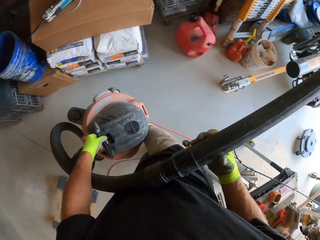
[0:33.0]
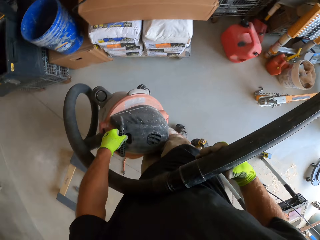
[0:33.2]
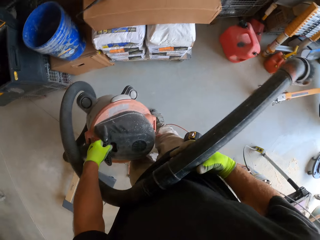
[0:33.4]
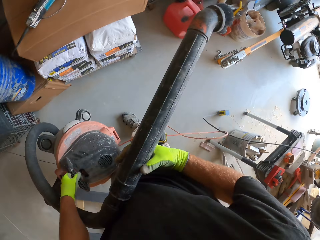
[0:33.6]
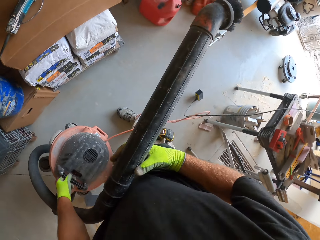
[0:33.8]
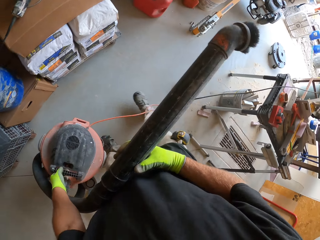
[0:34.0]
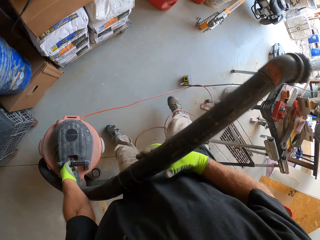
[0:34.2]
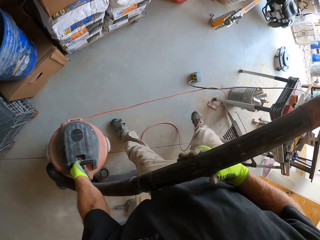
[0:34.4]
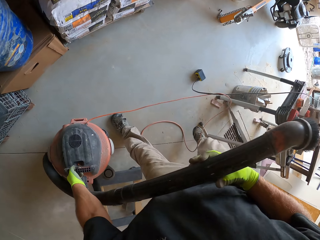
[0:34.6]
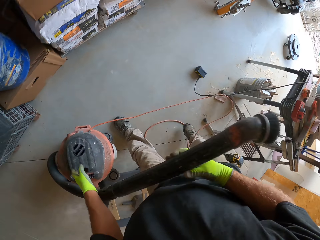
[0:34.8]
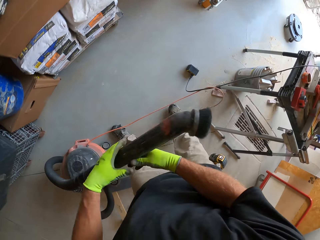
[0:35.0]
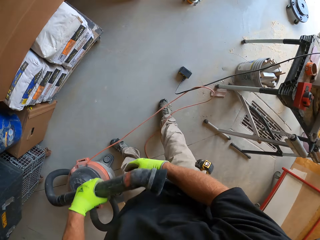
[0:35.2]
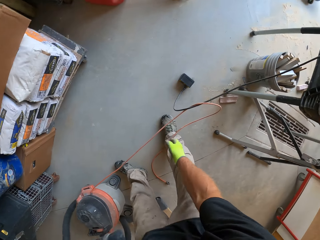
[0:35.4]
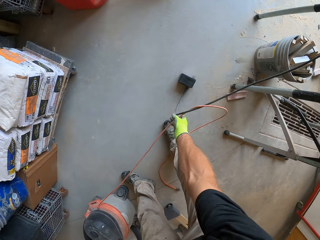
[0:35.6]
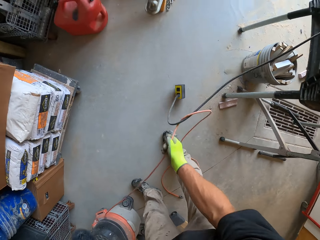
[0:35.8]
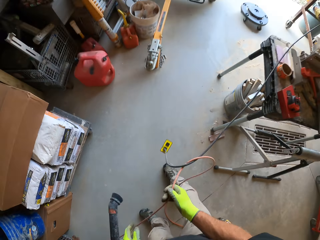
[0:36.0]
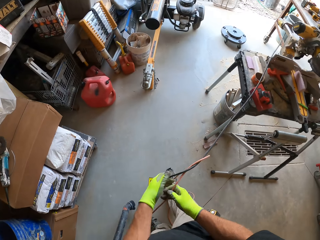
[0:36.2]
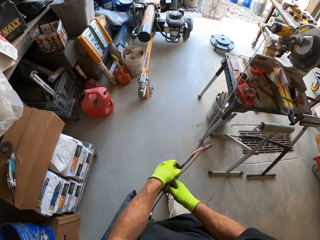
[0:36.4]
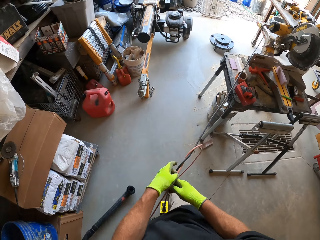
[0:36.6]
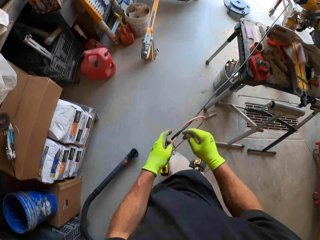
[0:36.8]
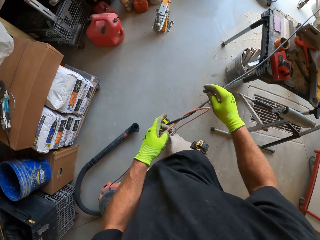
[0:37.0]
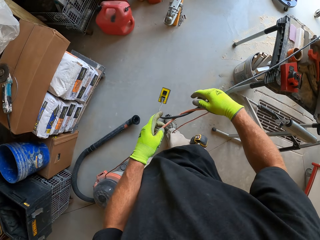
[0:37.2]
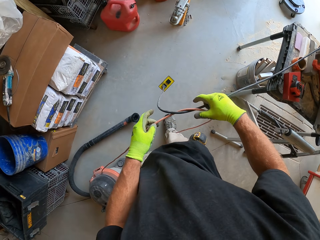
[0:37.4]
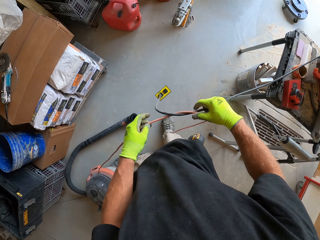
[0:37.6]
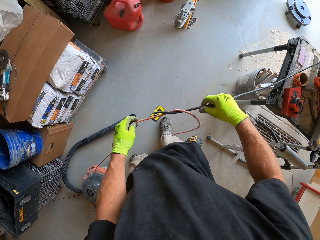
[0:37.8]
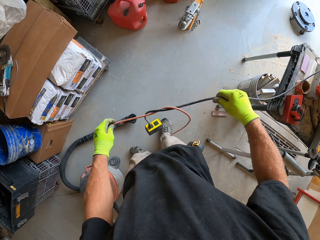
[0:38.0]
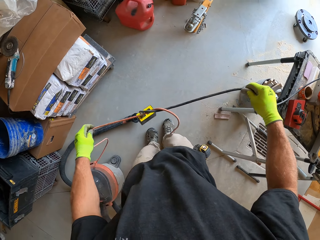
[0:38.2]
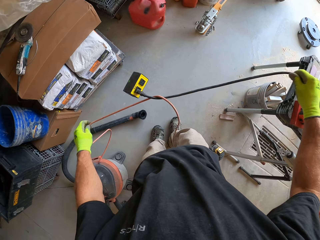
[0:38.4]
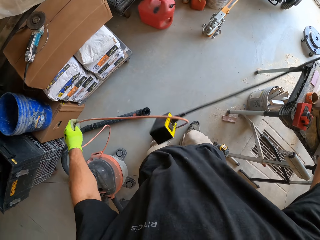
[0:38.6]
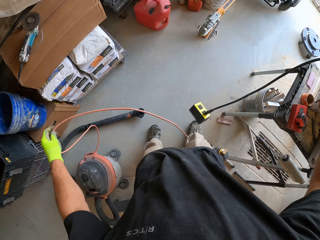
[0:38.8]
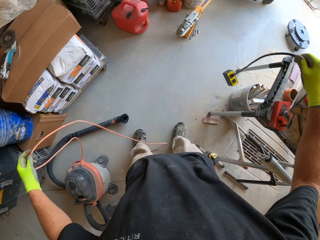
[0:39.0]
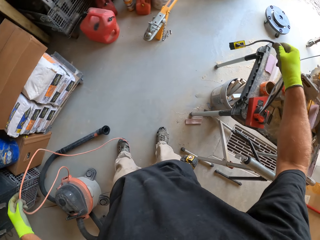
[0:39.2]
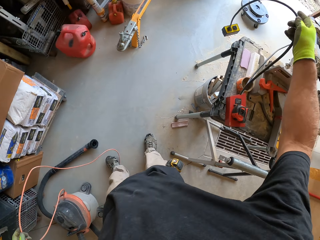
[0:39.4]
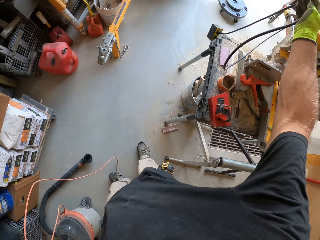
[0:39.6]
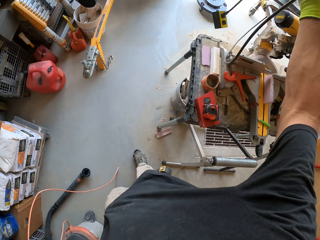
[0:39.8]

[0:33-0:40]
The camera wearer places the vacuum cleaner on the floor. They detach the vacuum cable from the extension cable. They collect the power cable.

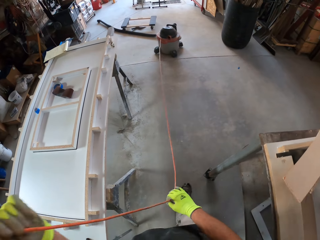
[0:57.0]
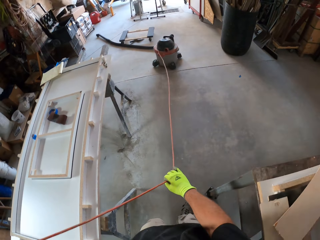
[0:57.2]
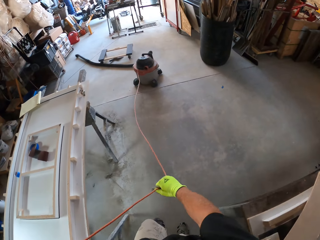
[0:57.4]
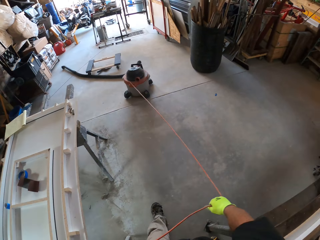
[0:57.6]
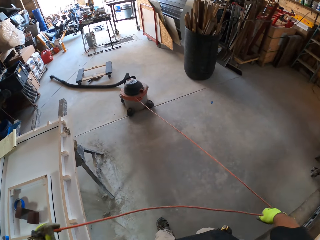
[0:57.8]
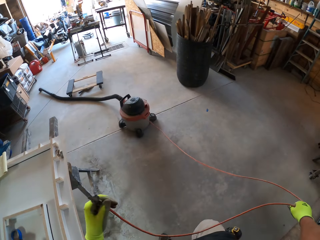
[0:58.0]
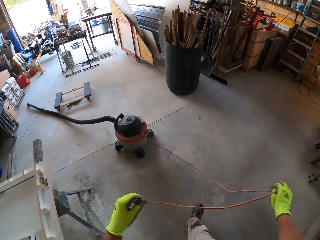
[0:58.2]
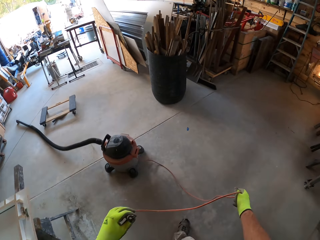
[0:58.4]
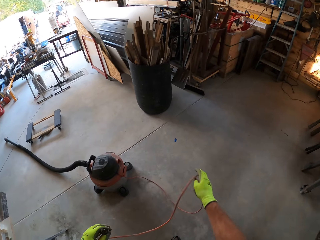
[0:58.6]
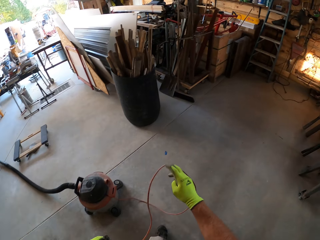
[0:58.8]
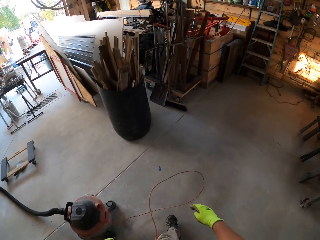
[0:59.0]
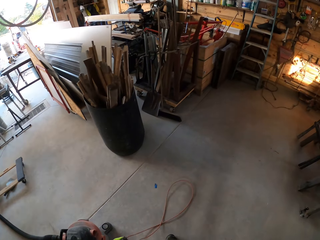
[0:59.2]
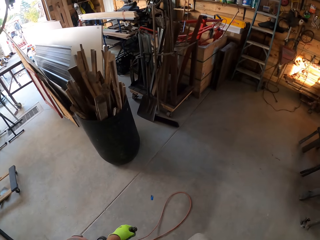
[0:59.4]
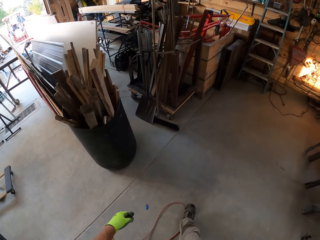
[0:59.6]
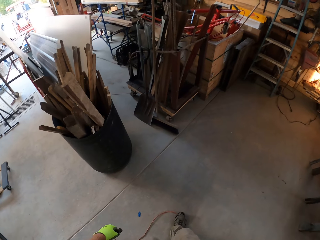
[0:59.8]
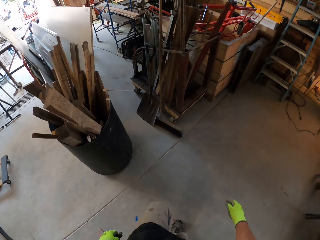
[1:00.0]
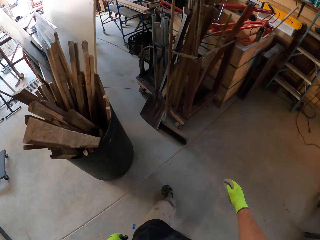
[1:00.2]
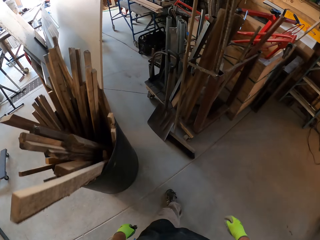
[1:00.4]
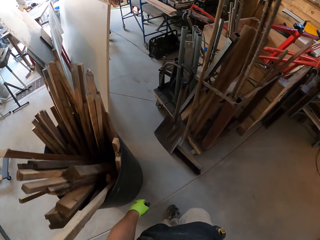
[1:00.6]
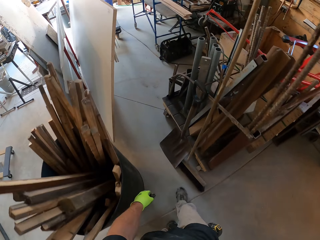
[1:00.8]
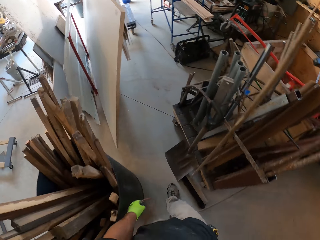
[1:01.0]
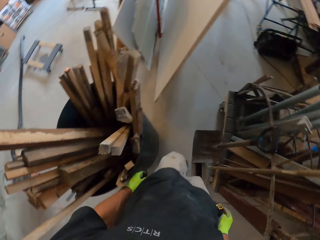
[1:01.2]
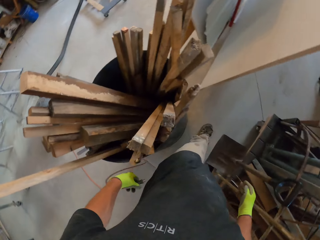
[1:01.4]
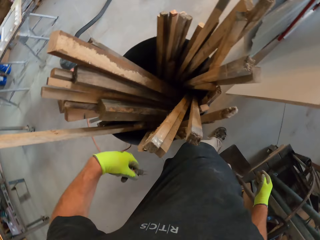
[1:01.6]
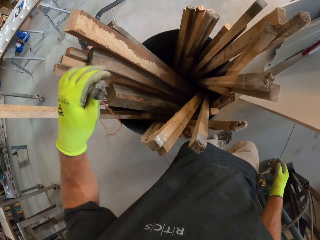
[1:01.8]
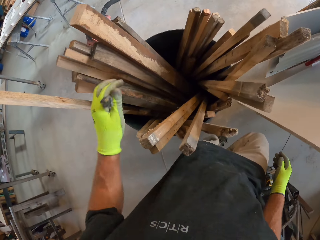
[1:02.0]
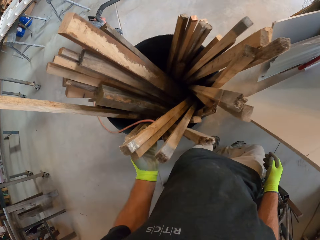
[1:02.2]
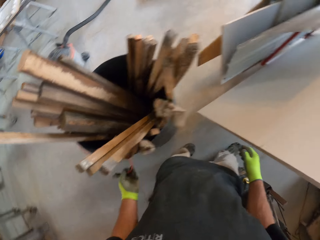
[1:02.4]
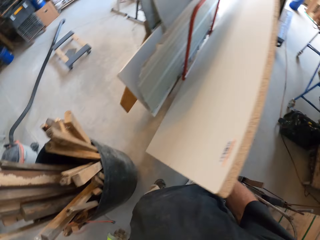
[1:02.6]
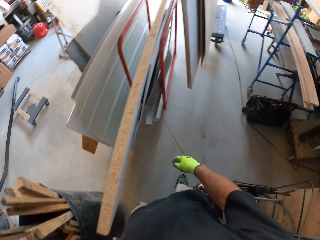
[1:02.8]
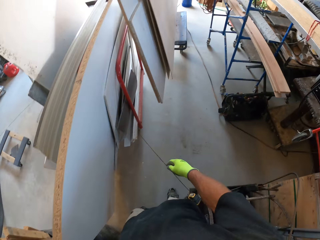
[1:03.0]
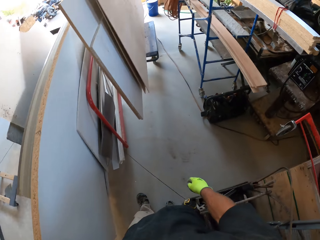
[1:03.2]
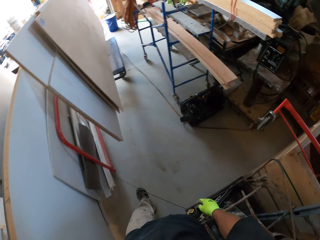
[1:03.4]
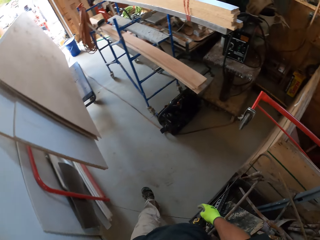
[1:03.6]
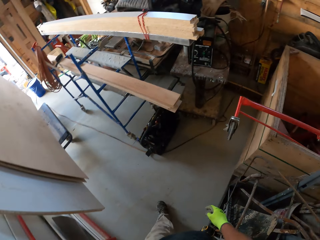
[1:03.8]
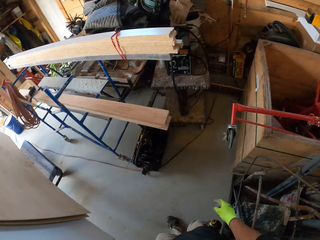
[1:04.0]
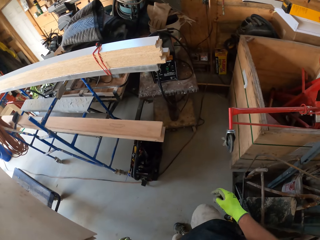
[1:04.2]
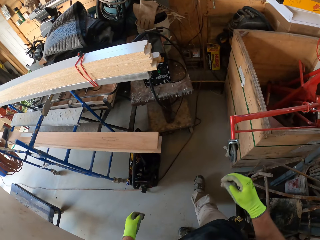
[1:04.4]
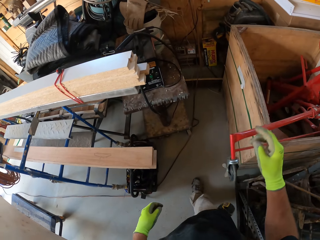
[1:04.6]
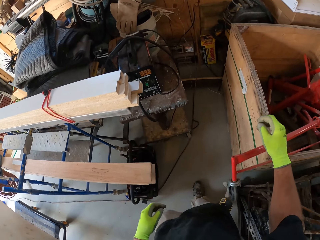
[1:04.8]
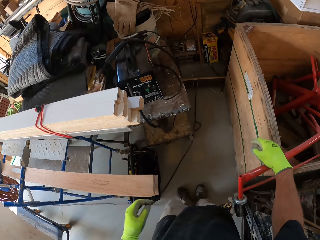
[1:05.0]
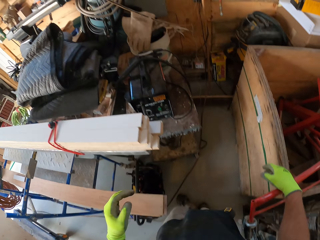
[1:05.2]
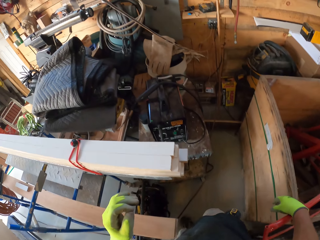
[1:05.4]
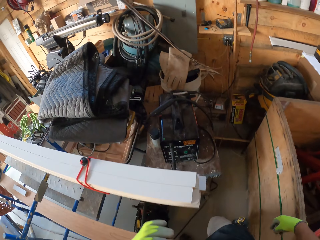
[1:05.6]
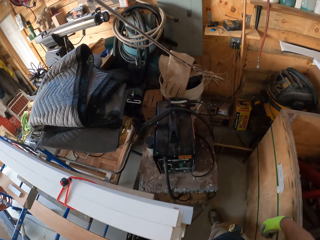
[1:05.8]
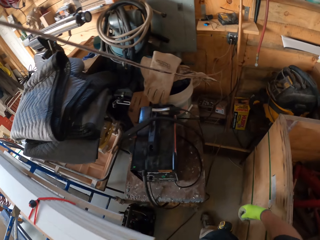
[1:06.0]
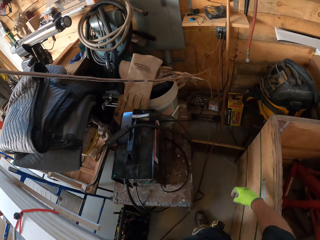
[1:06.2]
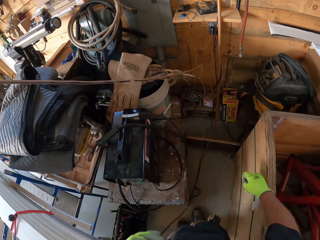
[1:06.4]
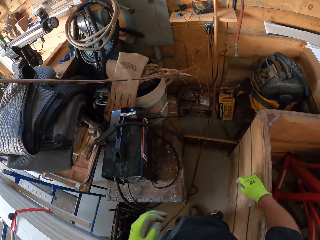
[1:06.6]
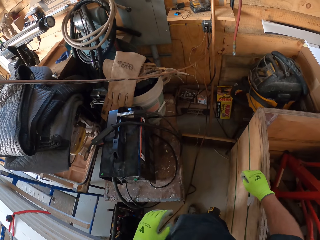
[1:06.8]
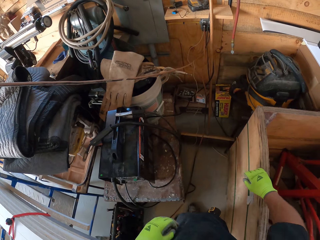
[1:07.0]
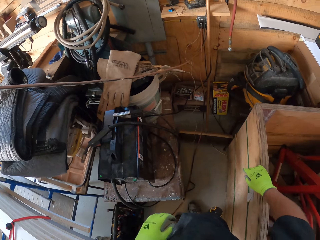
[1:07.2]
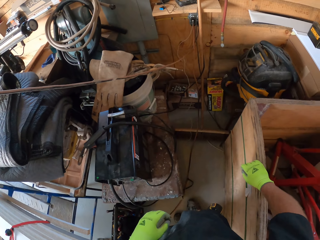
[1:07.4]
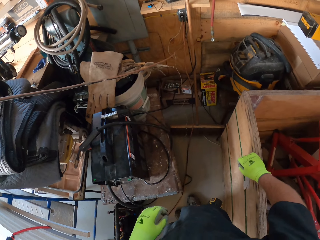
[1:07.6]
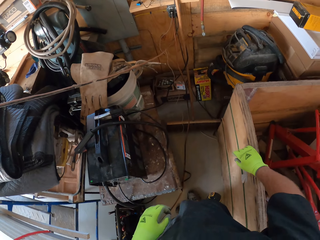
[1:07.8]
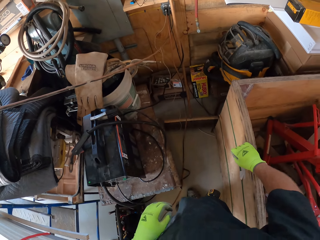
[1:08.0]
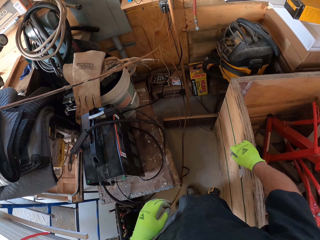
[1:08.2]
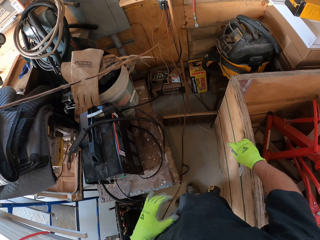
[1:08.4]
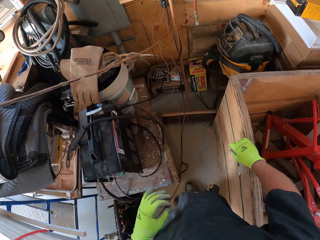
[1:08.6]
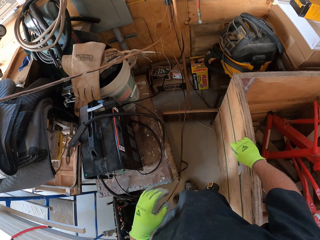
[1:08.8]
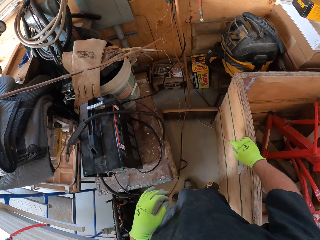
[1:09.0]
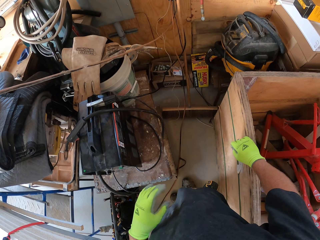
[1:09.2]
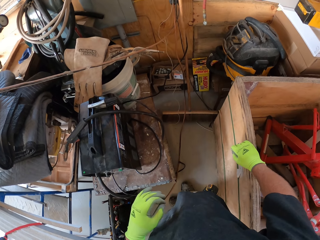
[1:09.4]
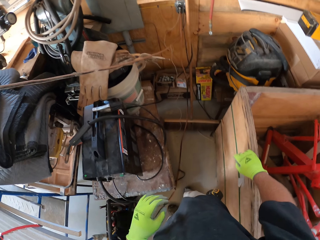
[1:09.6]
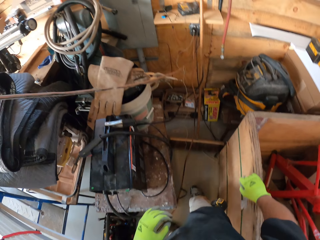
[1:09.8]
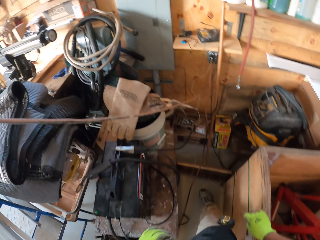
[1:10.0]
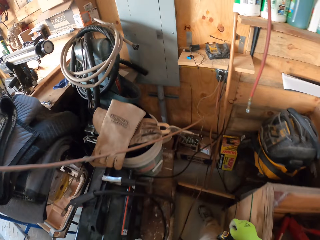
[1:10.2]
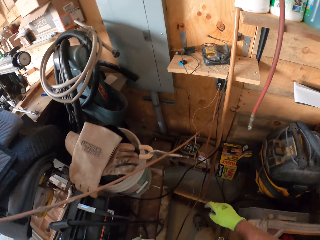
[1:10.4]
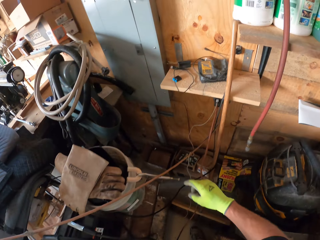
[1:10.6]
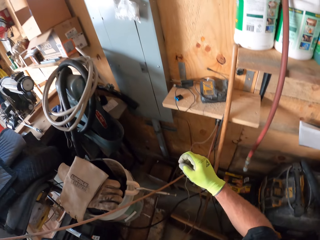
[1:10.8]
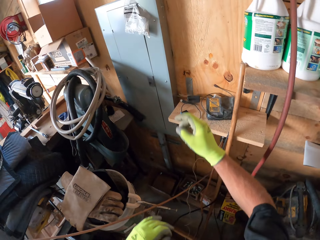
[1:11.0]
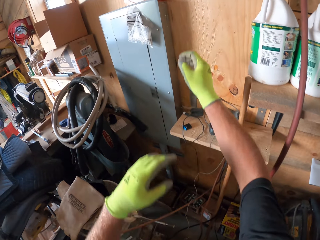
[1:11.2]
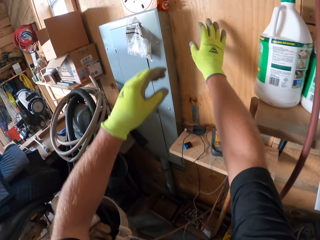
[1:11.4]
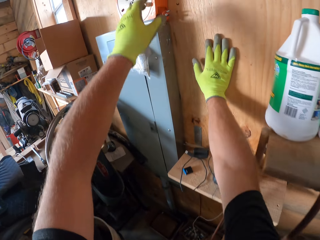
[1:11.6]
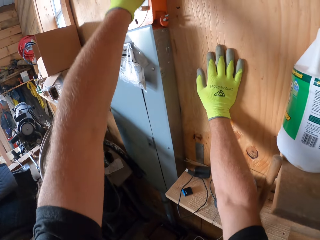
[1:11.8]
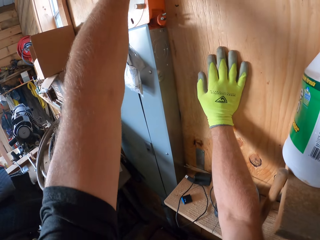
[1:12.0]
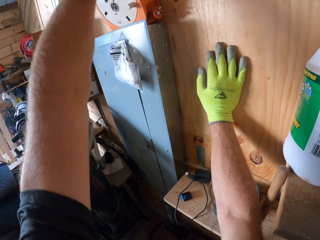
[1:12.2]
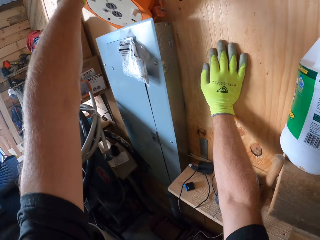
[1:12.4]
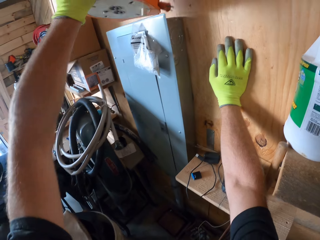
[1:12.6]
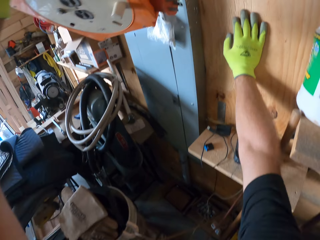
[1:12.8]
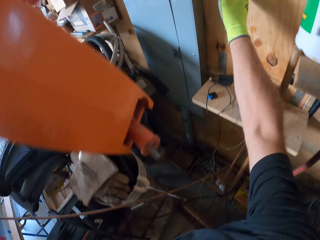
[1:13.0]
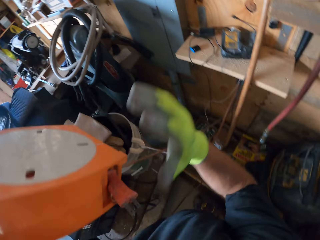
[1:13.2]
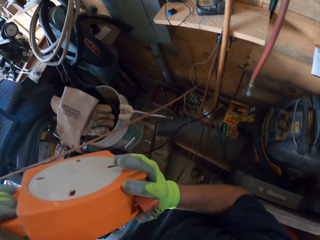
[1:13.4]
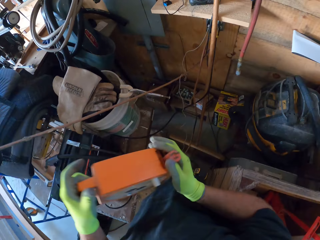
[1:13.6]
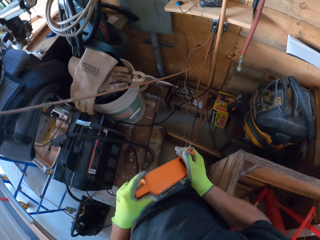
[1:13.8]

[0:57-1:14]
The camera wearer moves the vacuum cleaner's power cable through his hands. He pulls the vacuum cleaner with its power cable. He looks around. He collects an electric power extension cable.
